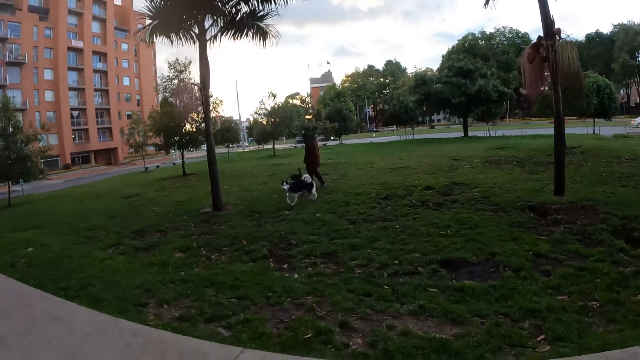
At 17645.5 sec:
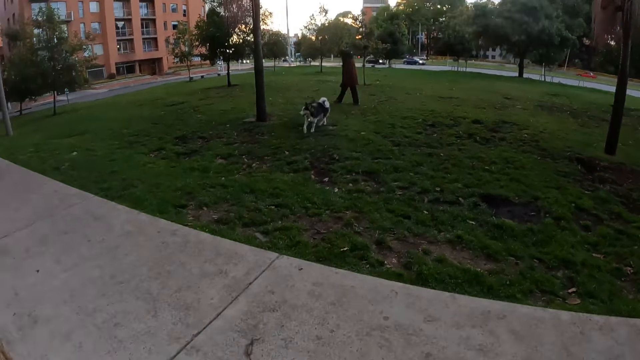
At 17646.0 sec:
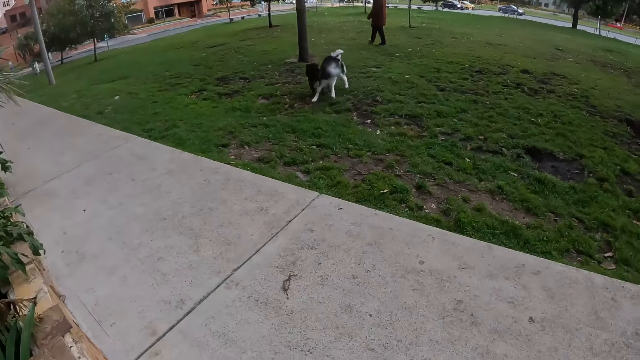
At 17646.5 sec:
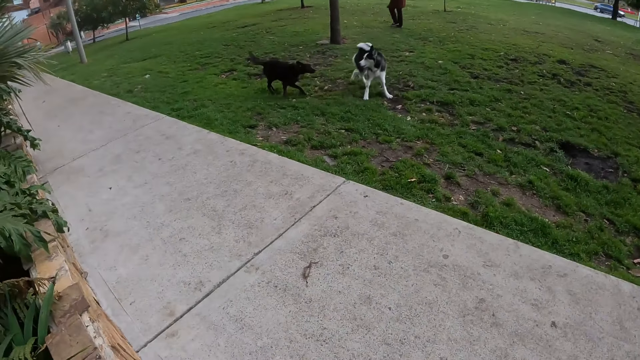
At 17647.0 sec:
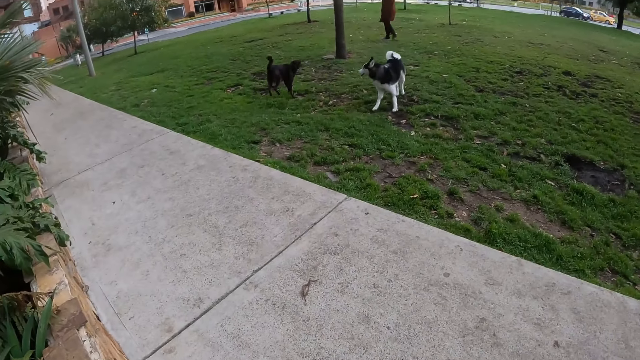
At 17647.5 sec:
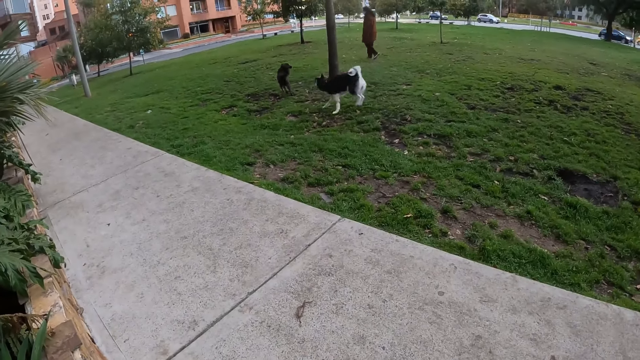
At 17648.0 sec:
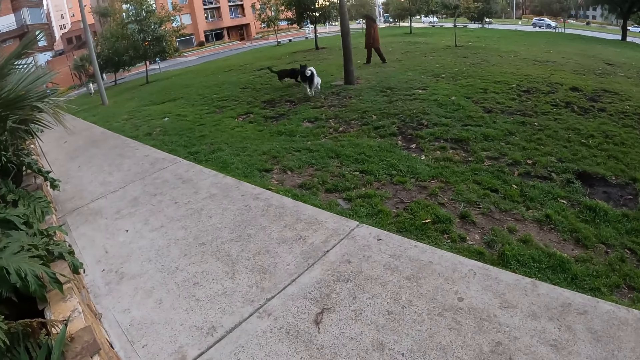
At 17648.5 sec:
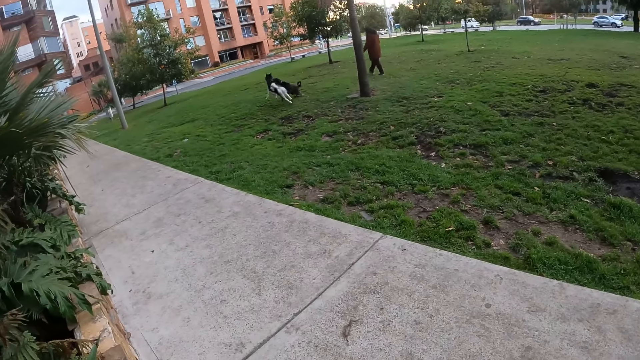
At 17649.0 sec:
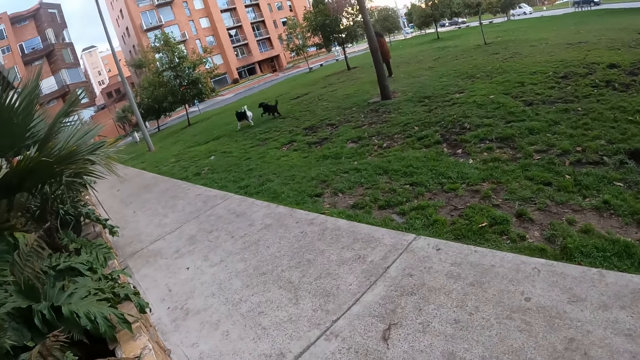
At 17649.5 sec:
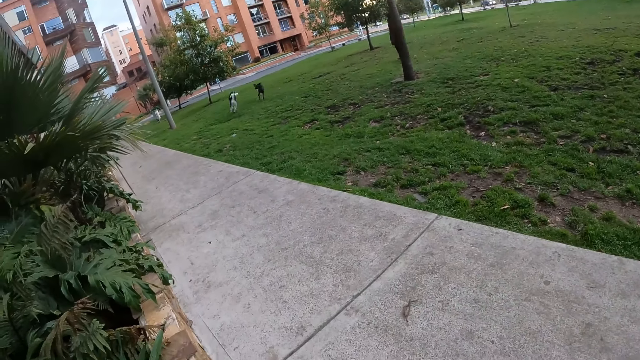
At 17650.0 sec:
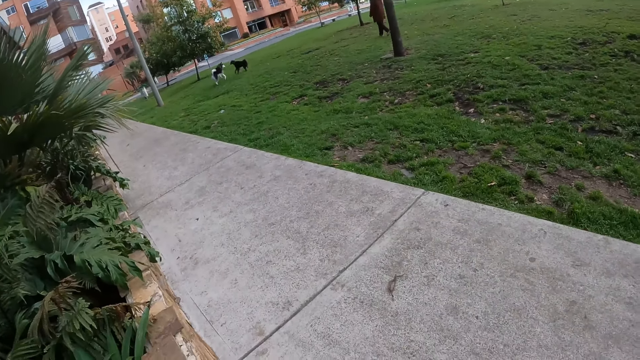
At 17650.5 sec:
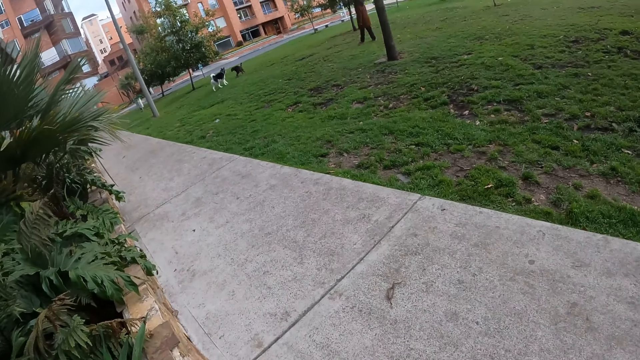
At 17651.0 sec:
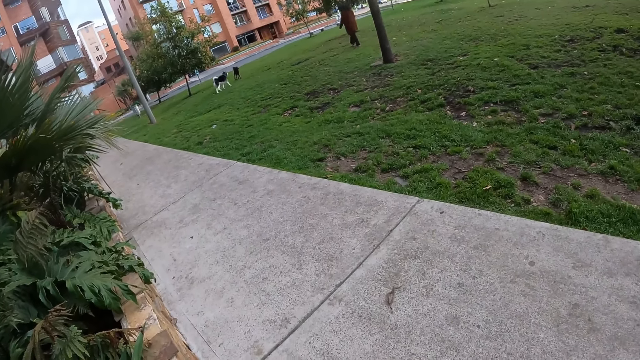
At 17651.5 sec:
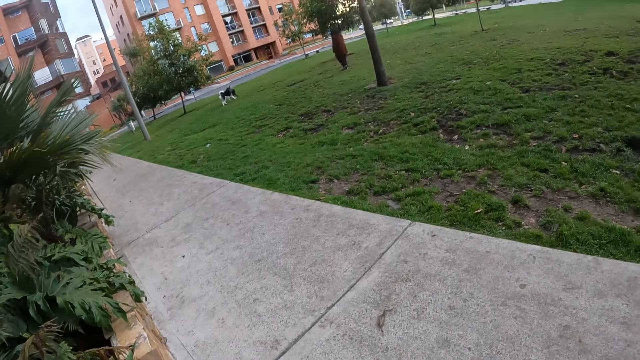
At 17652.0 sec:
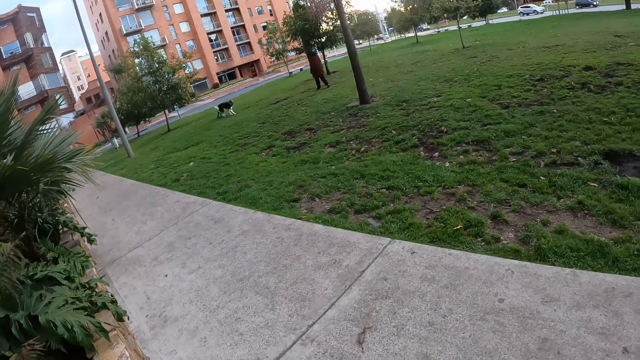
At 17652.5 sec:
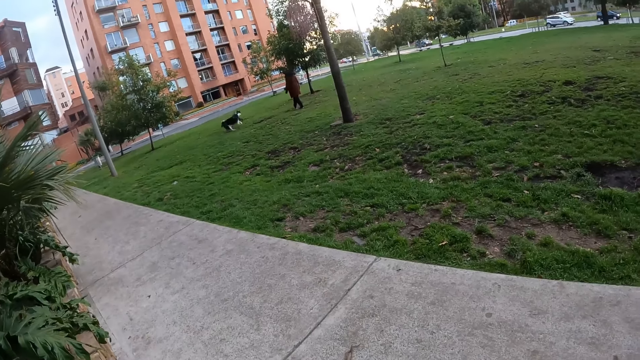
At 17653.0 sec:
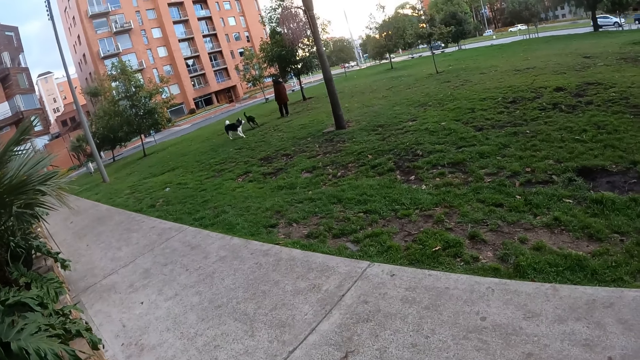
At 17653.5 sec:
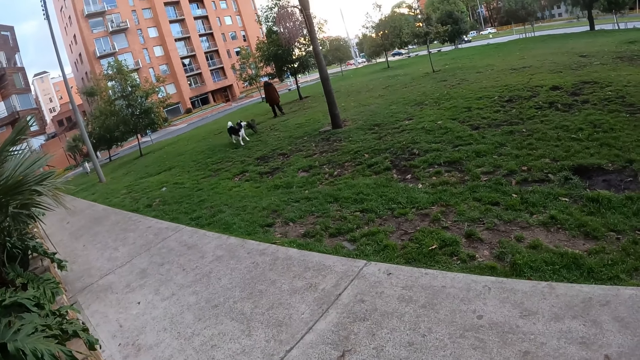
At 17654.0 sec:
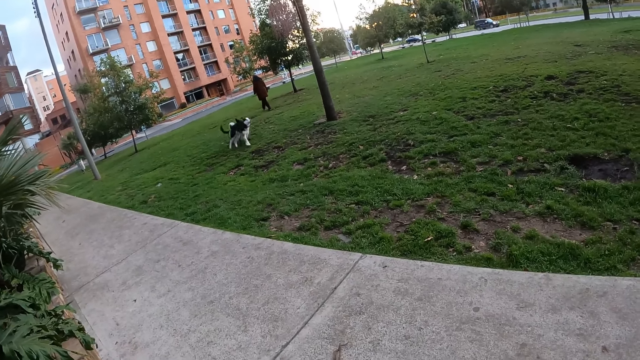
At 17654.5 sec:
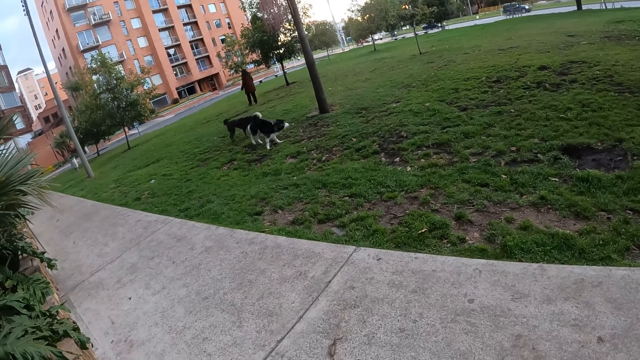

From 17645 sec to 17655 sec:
The camera wearer looks at the dogs.

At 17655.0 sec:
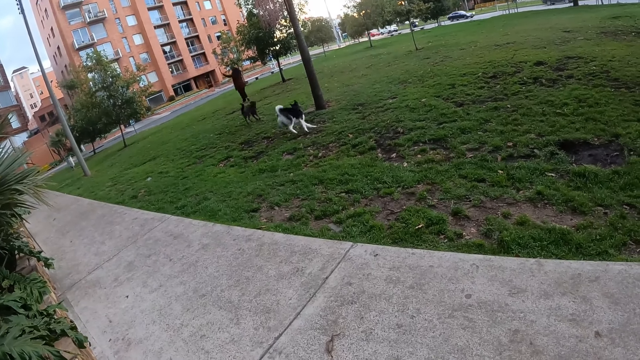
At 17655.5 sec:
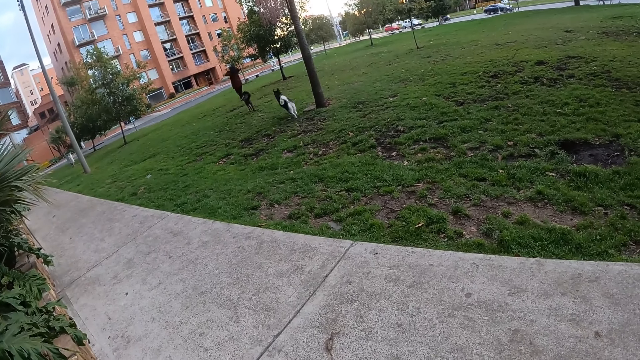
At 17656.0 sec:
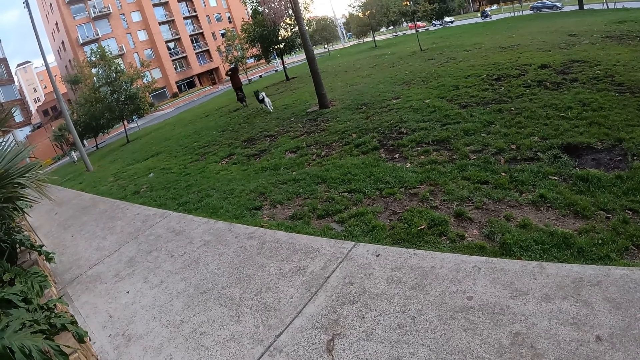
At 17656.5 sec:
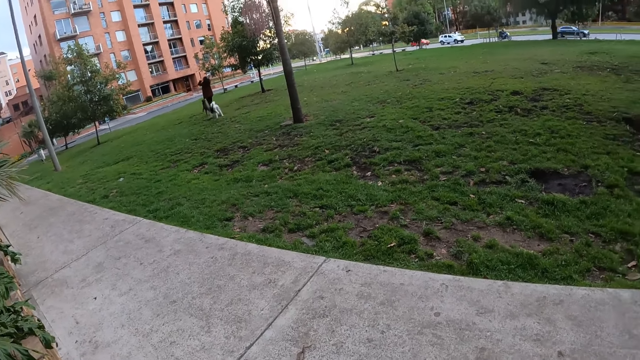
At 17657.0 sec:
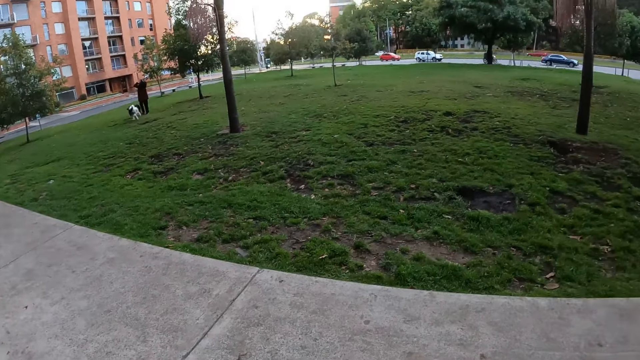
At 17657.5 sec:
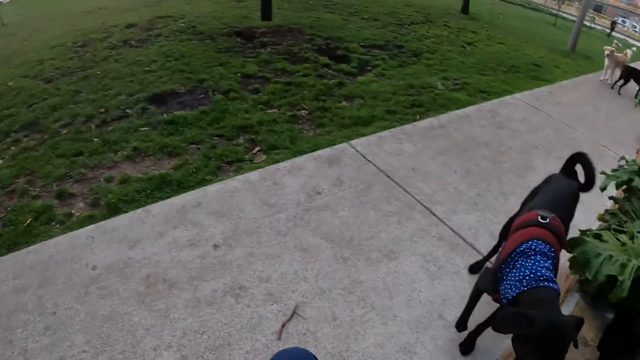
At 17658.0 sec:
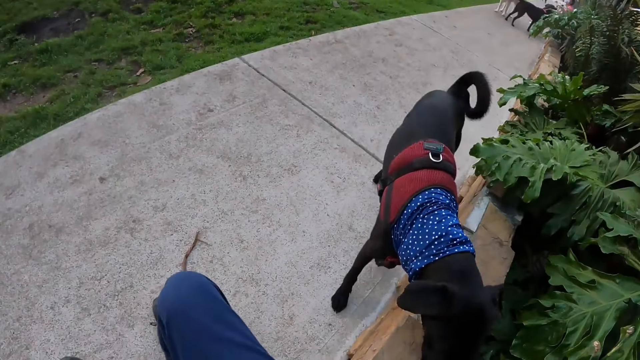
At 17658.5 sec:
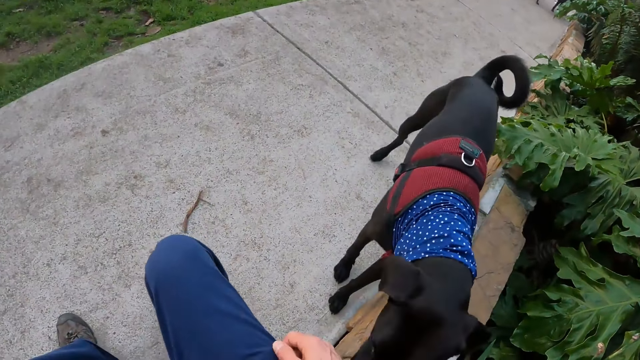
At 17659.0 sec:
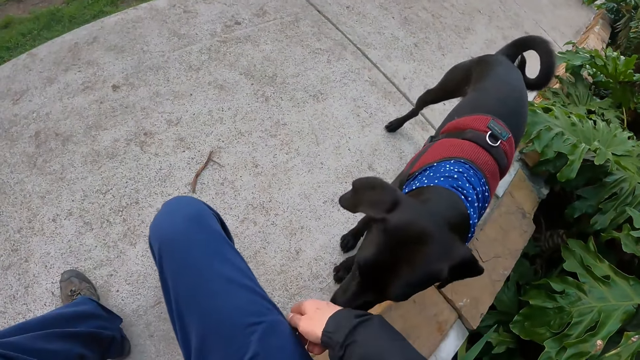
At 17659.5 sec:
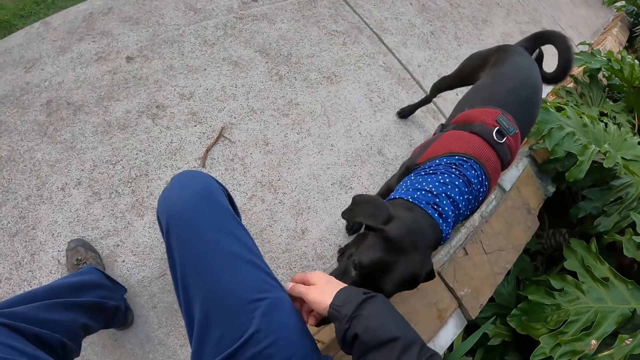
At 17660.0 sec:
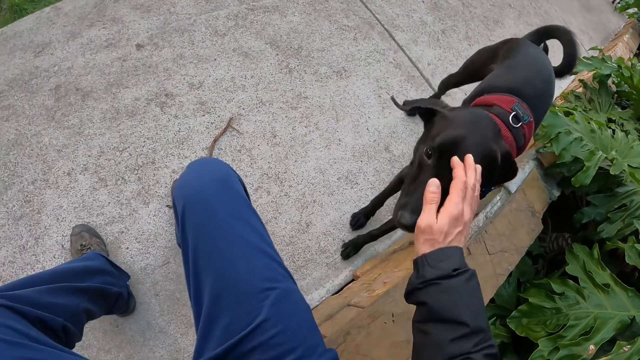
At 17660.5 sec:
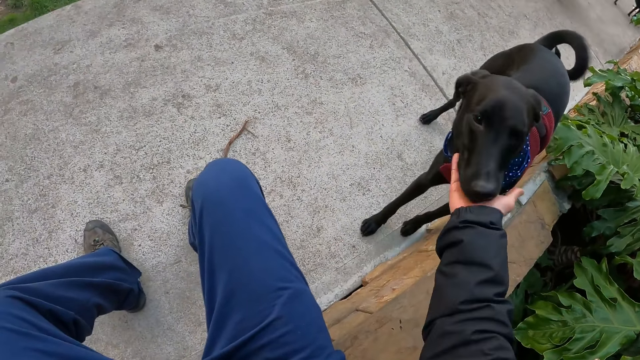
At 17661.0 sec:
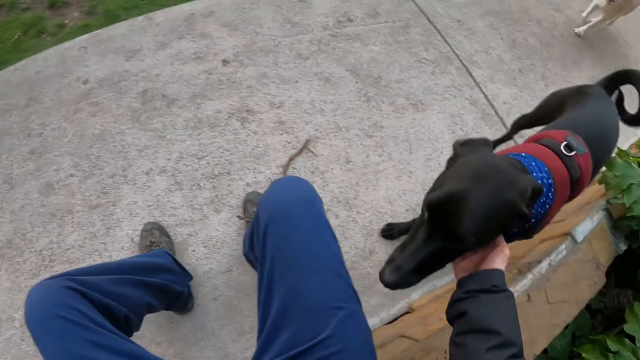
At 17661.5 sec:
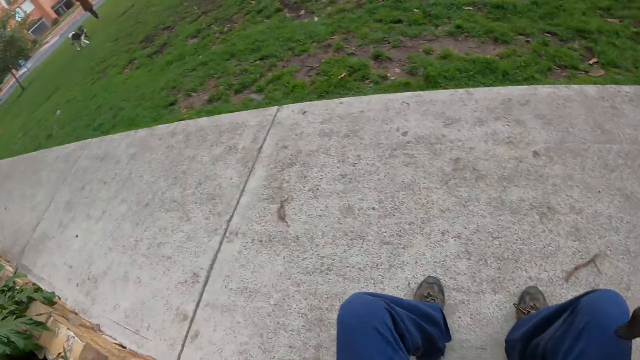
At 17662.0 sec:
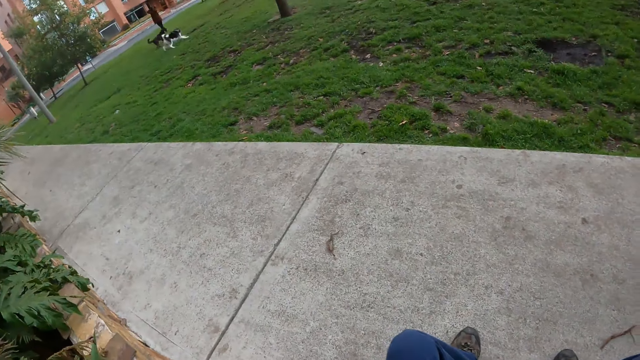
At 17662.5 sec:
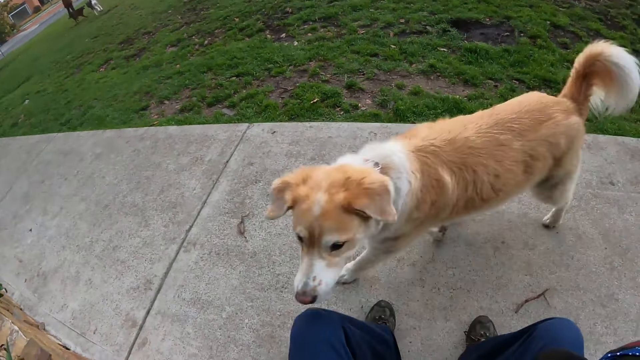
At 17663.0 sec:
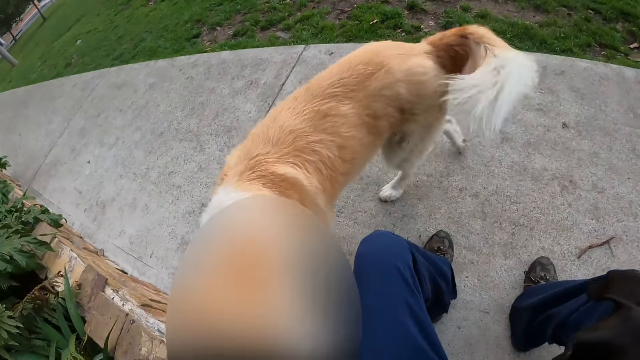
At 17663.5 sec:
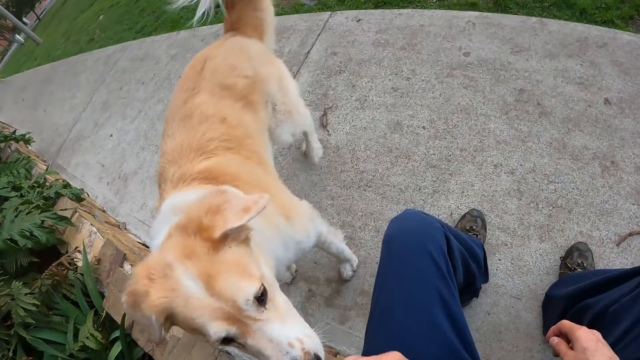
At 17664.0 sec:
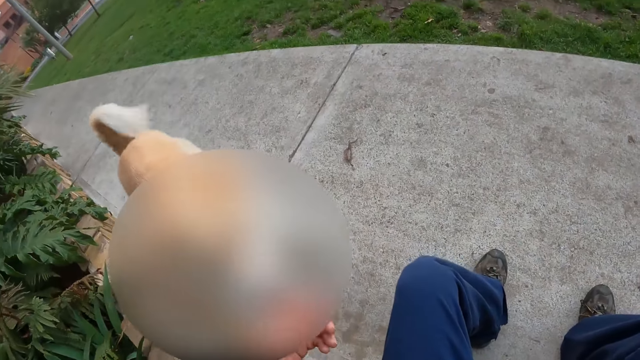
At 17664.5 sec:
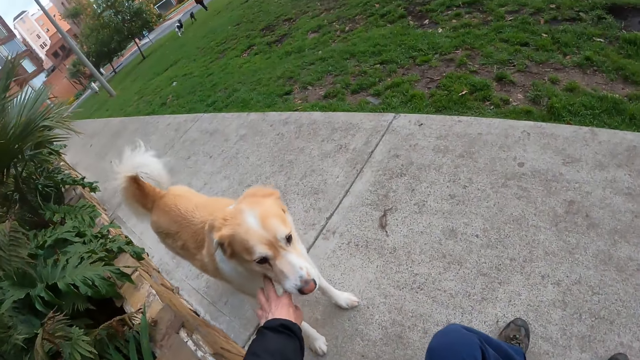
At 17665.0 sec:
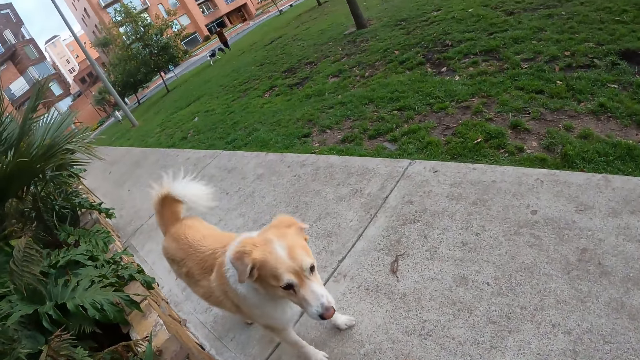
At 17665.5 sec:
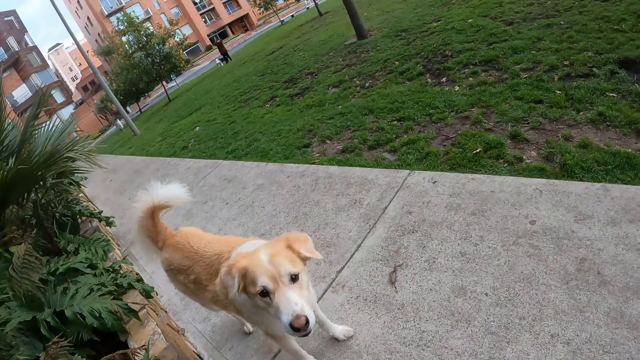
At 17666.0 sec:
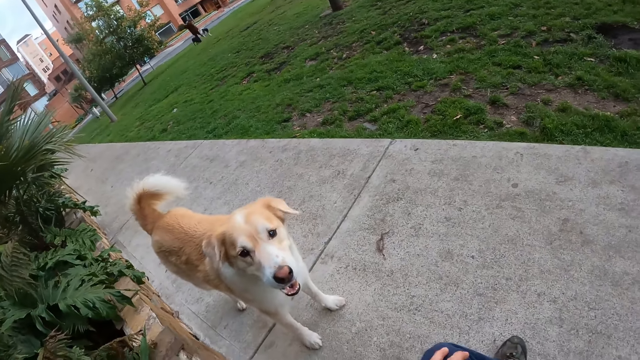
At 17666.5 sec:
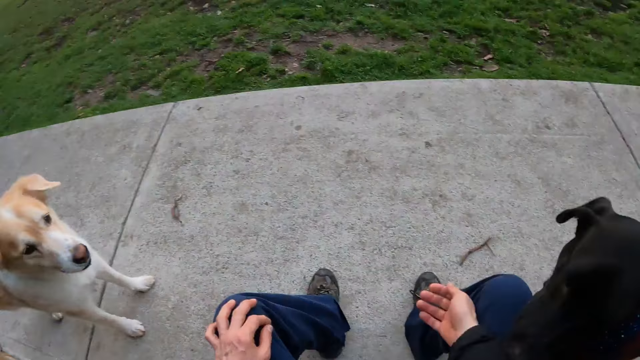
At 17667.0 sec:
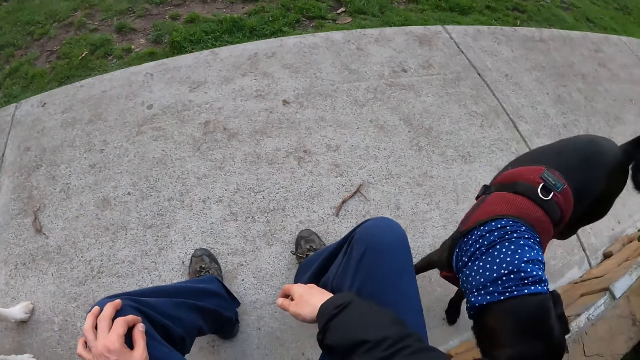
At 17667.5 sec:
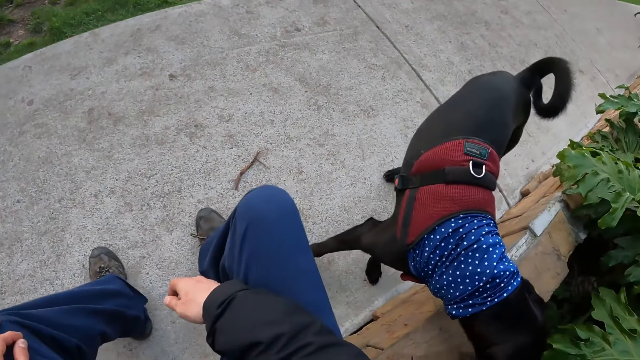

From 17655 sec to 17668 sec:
The camera wearer looks at the black dog. A dog moves towards the camera wearer. The dog sniffs the camera wearer's right hand. The camera wearer pats the dog with his right hand. He plays with the dog and looks around the compound. Another dog moves towards the camera wearer. The camera wearer plays with the dog. The other dog sniffs the camera wearer's right hand.
